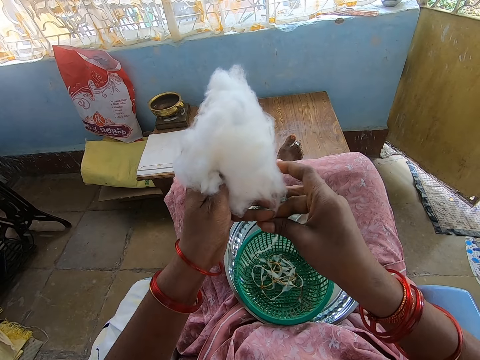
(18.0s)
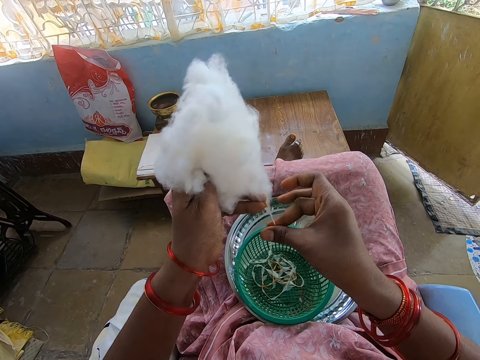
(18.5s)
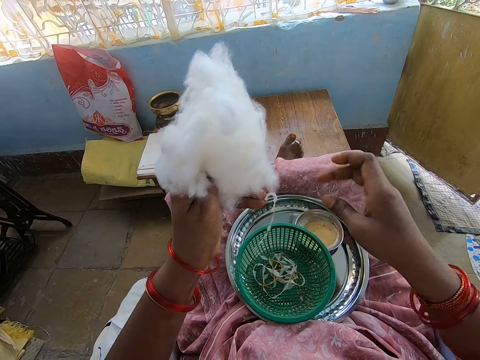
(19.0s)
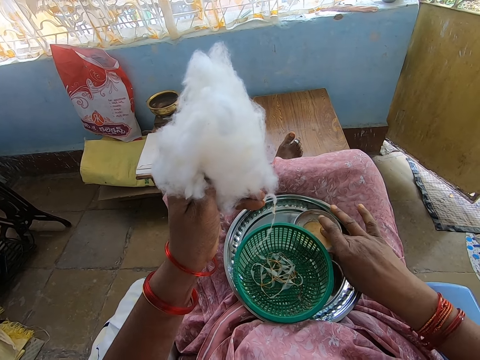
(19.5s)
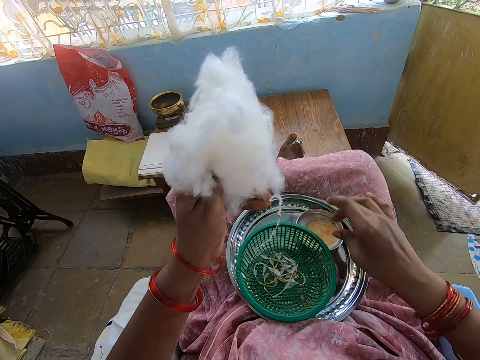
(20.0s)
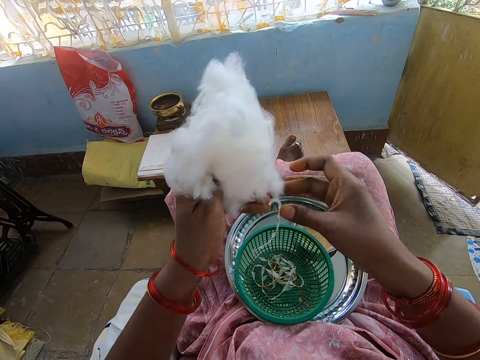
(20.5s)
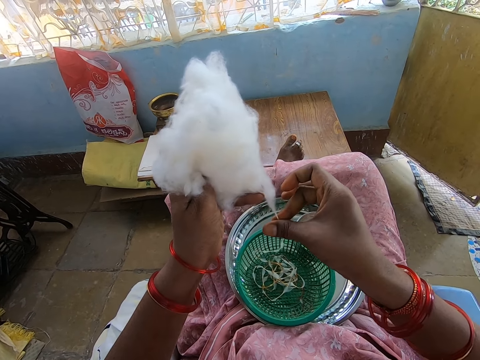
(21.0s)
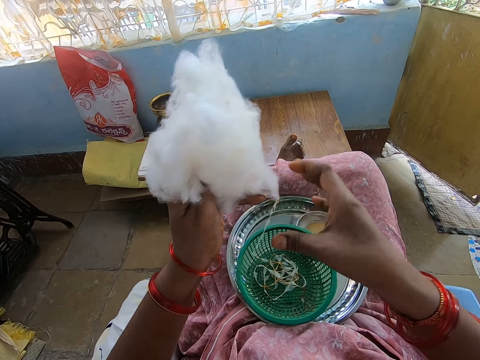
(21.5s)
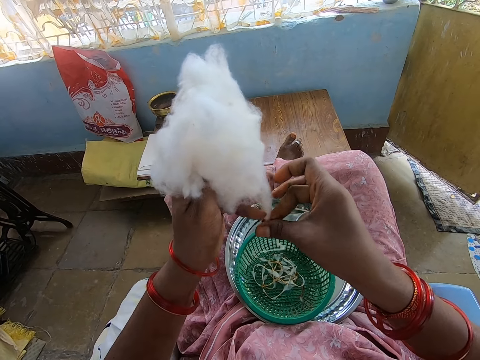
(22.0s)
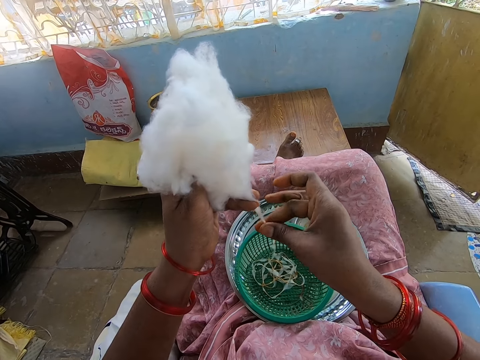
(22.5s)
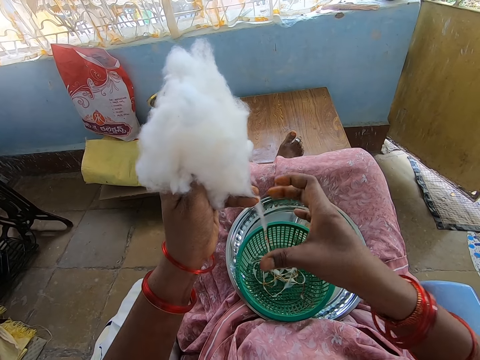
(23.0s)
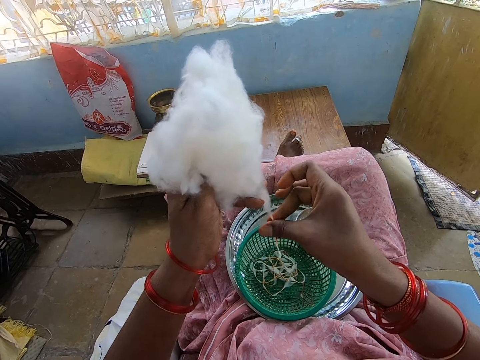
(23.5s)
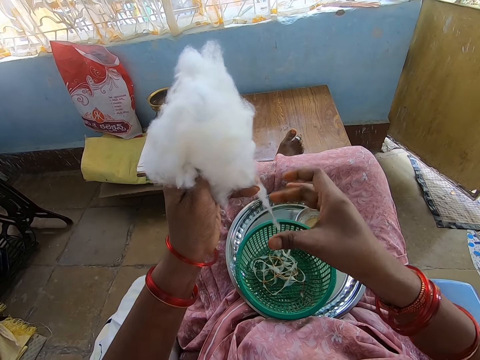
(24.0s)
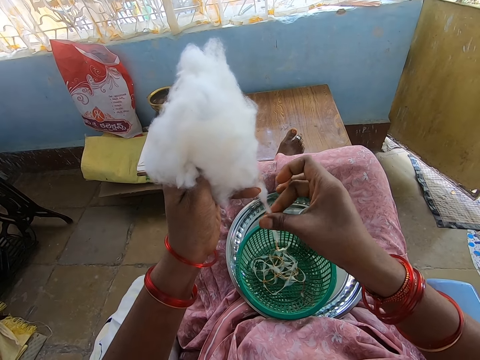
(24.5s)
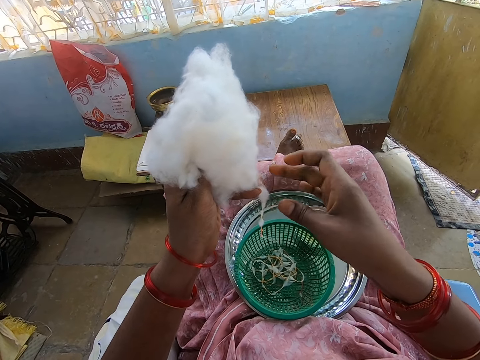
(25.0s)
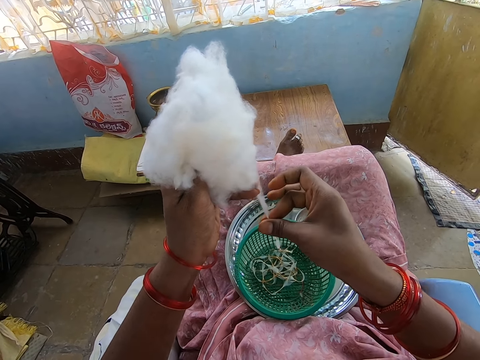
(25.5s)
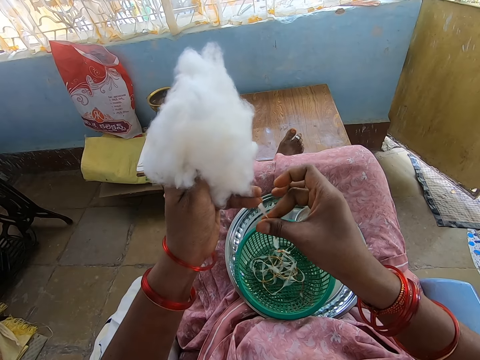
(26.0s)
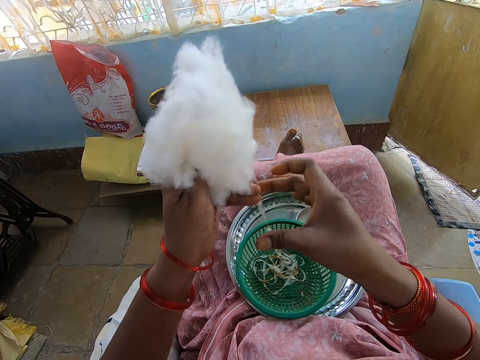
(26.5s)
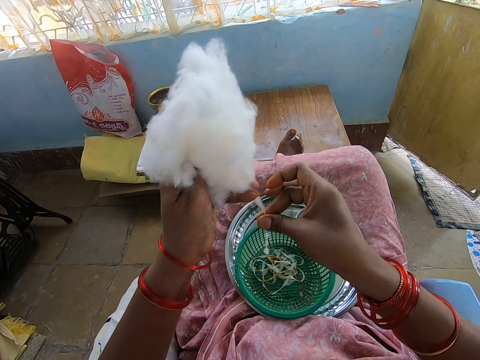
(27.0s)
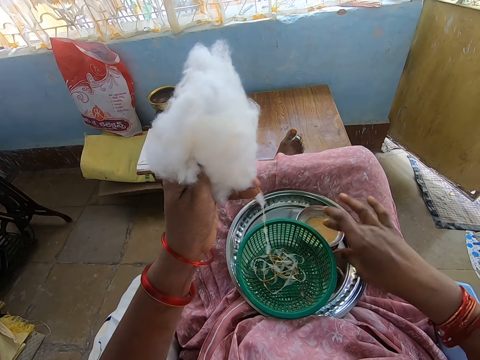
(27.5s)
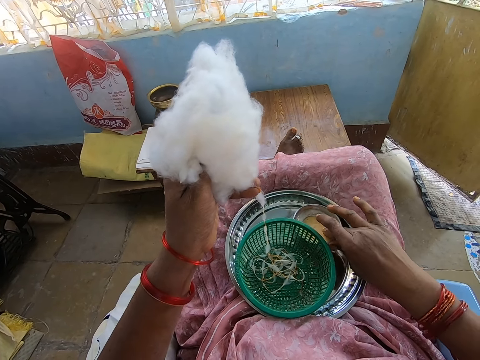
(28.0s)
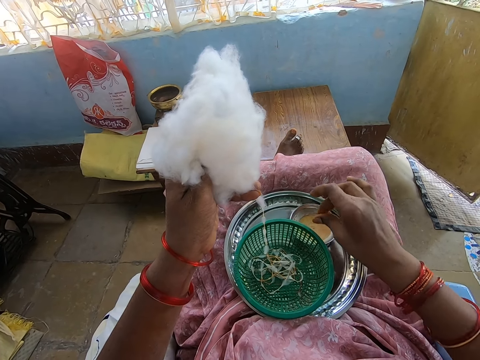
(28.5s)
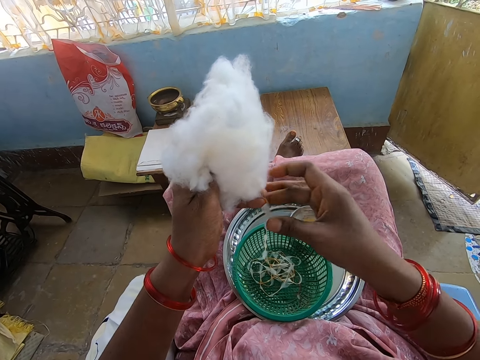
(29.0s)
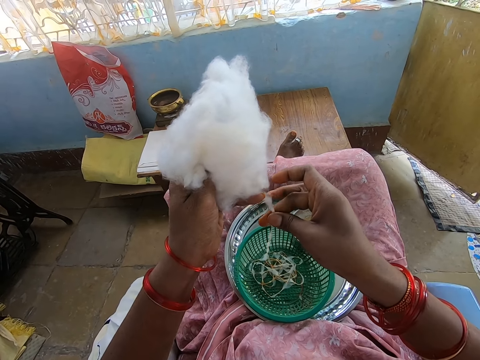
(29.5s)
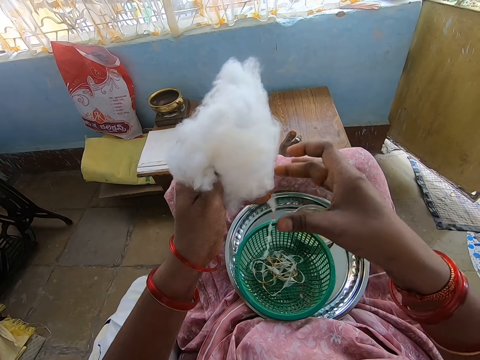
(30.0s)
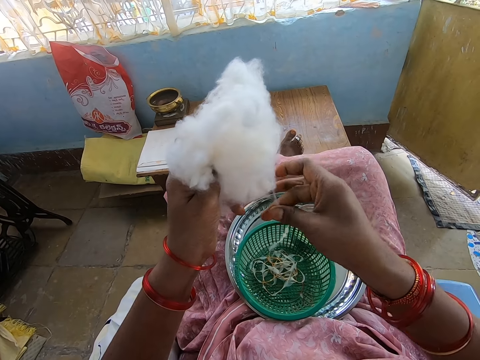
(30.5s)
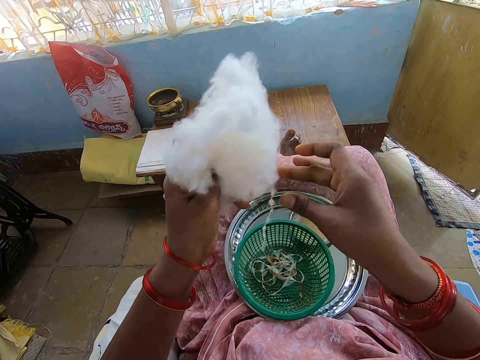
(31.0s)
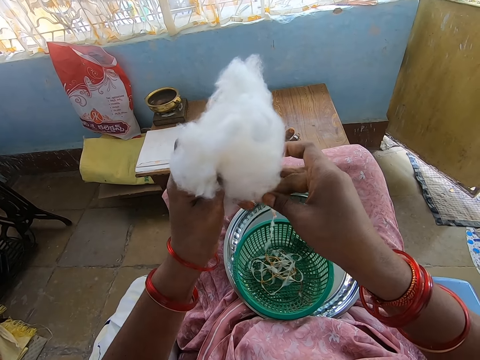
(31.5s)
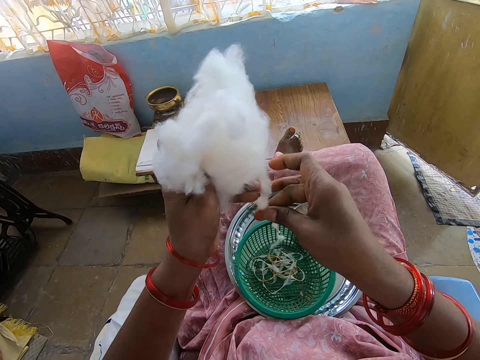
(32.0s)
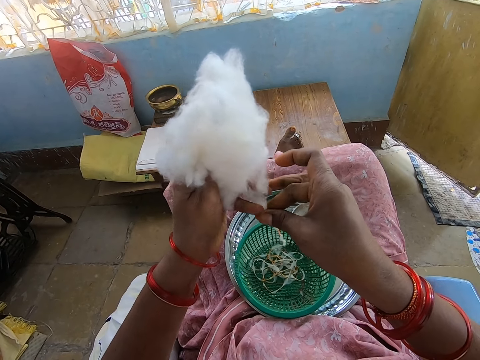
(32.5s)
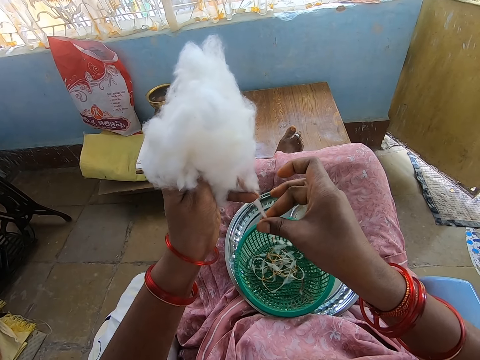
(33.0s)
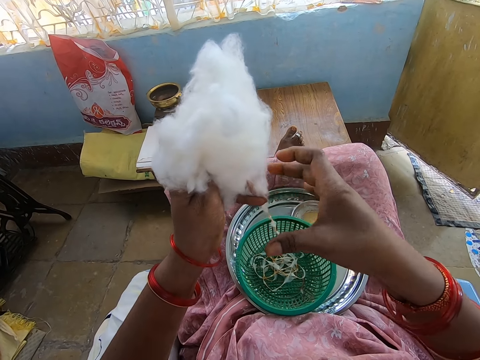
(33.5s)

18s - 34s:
The camera wearer touches the oil in the container on the tray on her legs with her right hand. She rubs her right fingers together. She rolls the cotton wool in her left hand with her right hand into the basket on the tray on her legs. She touches the oil in the container on the tray on her legs with her right hand. She rubs her right fingers together. She rolls the cotton wool in her left hand with her right hand into the basket on the tray on her legs.

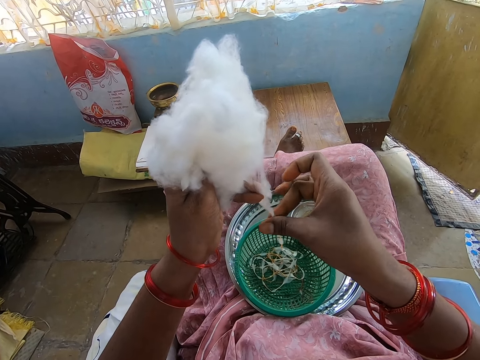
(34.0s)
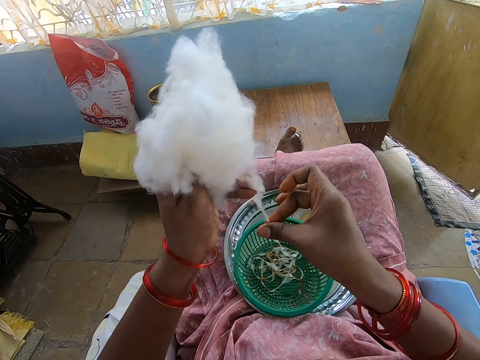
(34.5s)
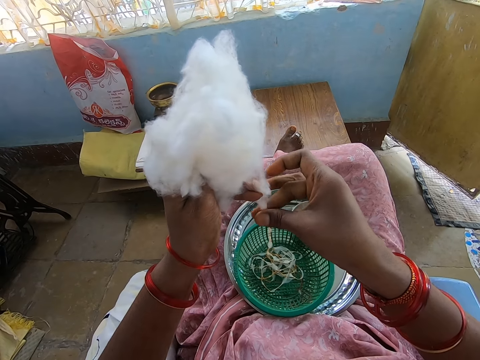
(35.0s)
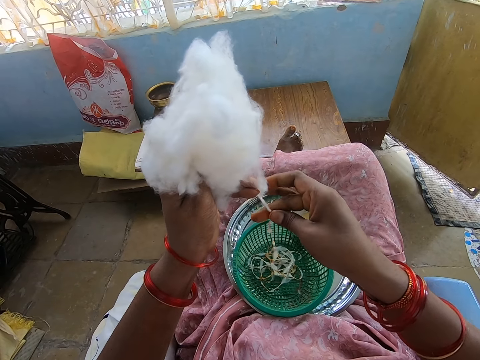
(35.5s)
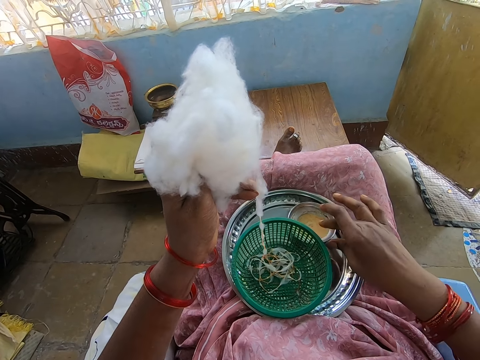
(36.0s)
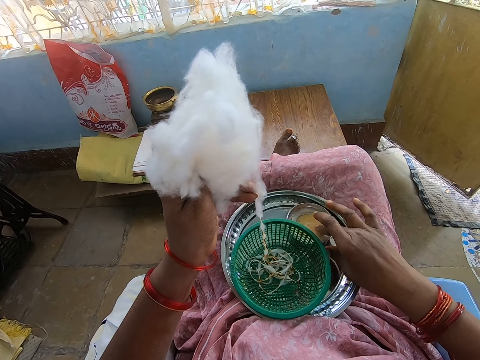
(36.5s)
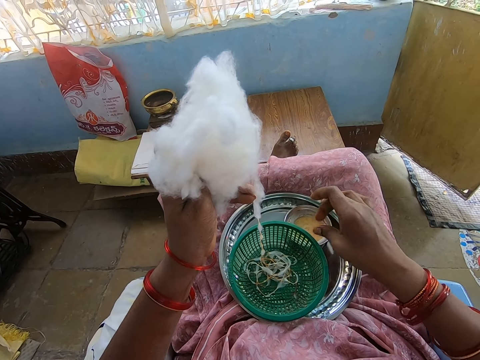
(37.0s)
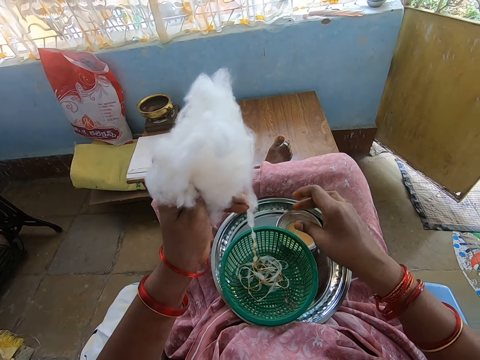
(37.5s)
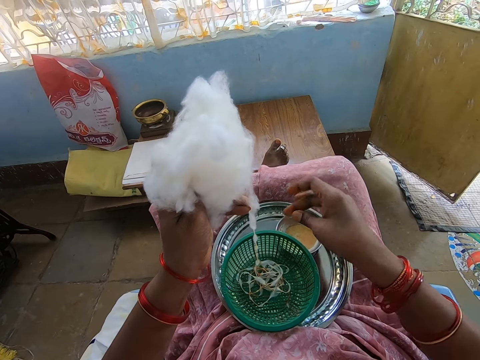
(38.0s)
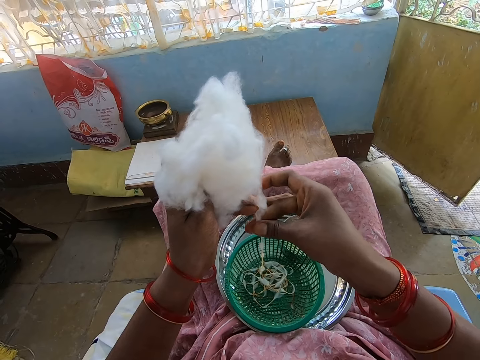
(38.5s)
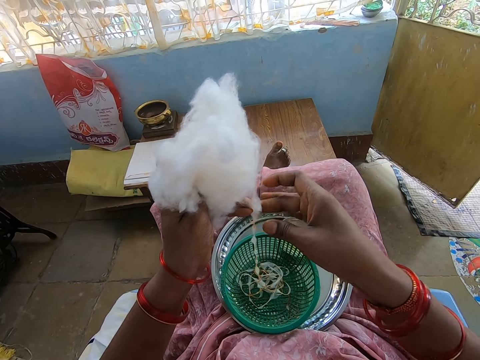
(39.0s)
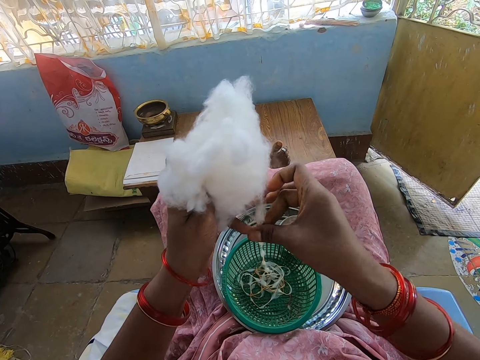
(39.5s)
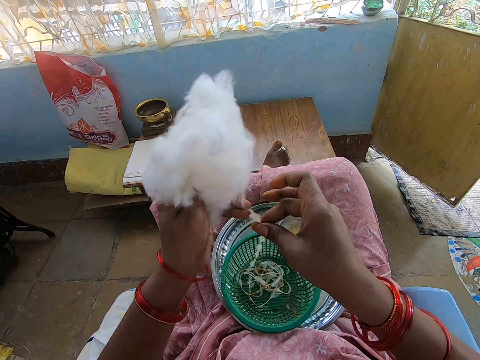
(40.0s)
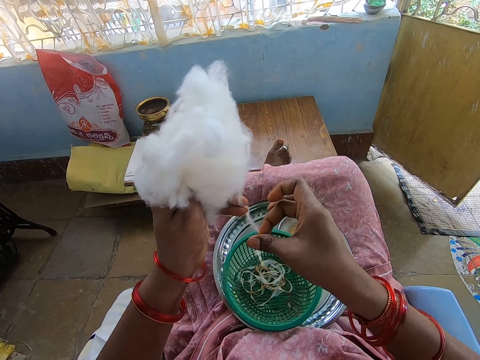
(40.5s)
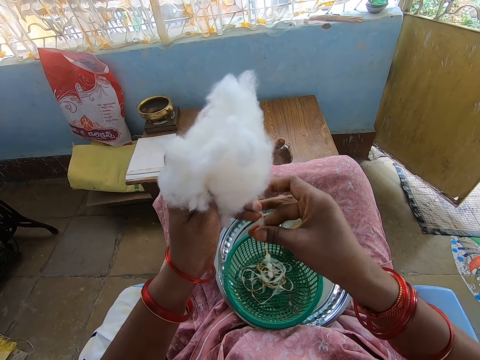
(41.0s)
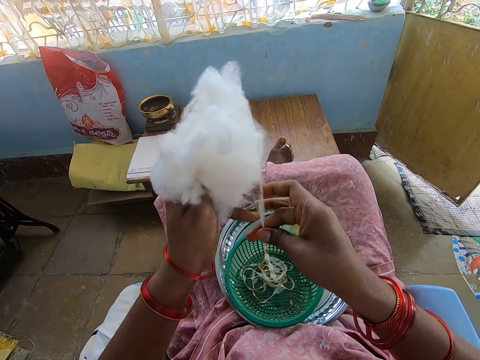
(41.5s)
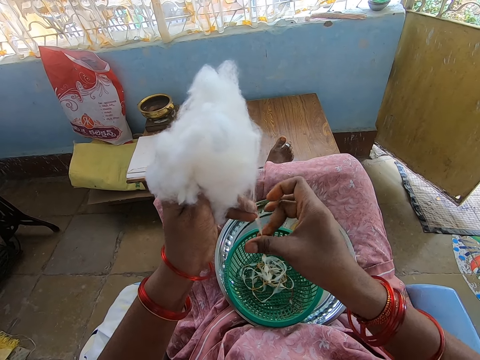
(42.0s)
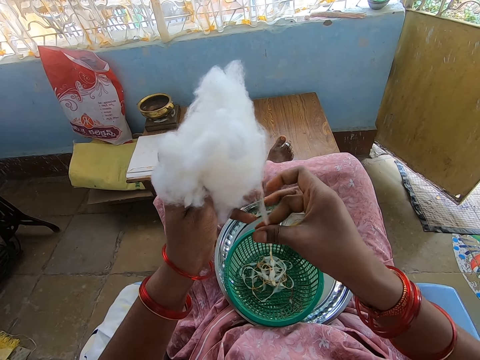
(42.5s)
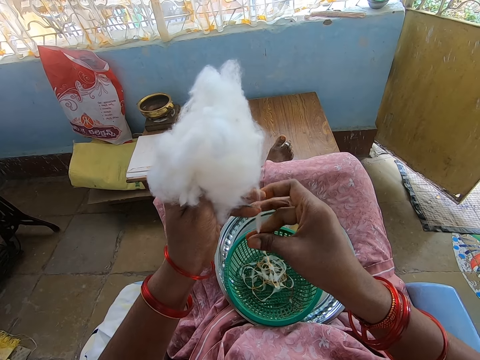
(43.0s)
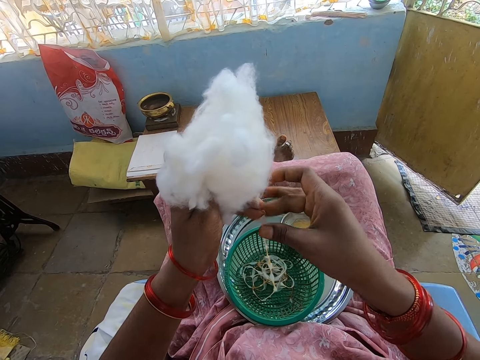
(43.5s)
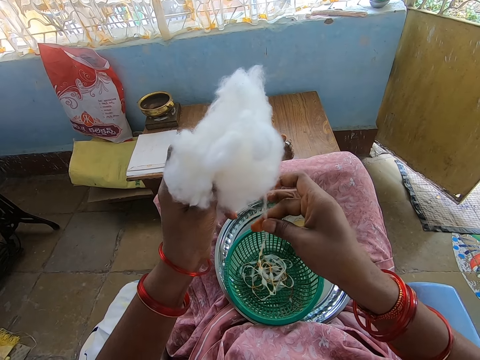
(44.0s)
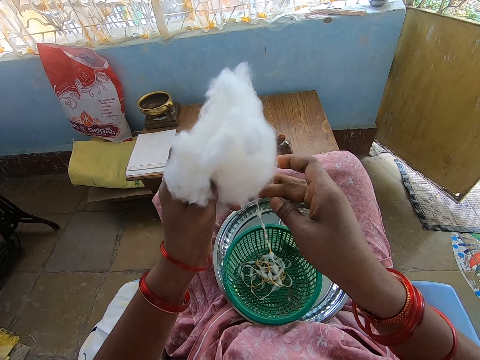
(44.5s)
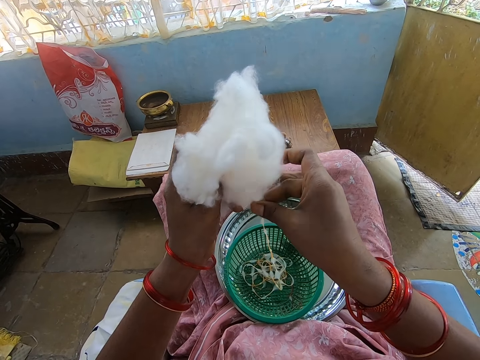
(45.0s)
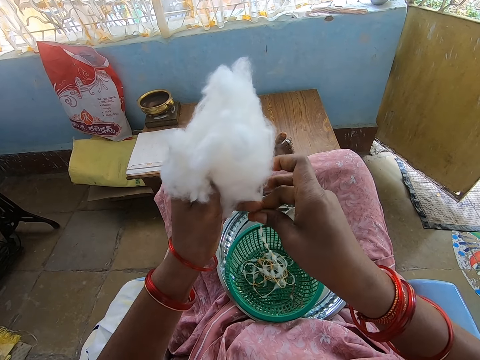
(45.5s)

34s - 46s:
The camera wearer touches the oil in the container on the tray on her legs with her right hand. She rubs her right fingers together. She interacts with a boy. She rolls the cotton wool in her left hand with her right hand into the basket on the tray on her legs.
